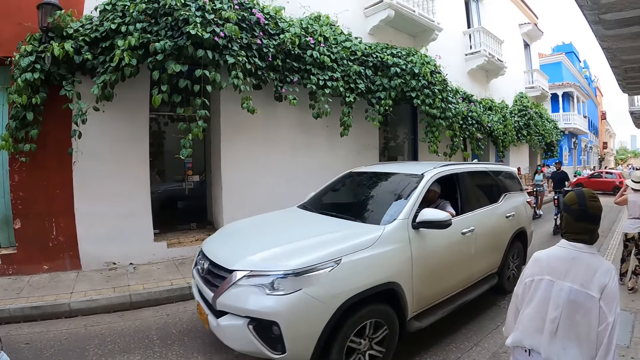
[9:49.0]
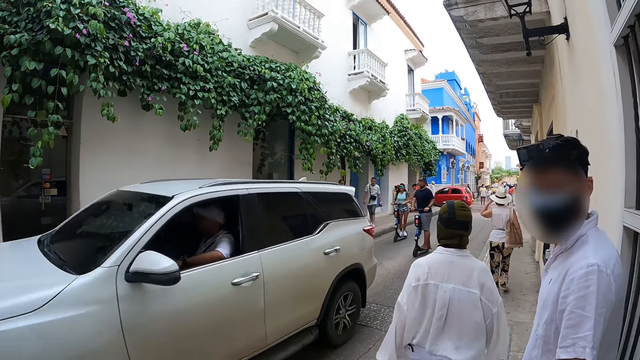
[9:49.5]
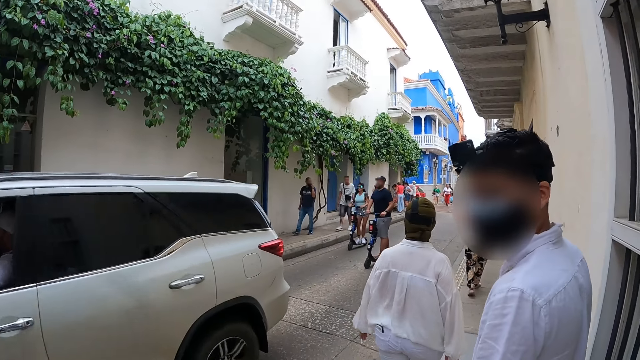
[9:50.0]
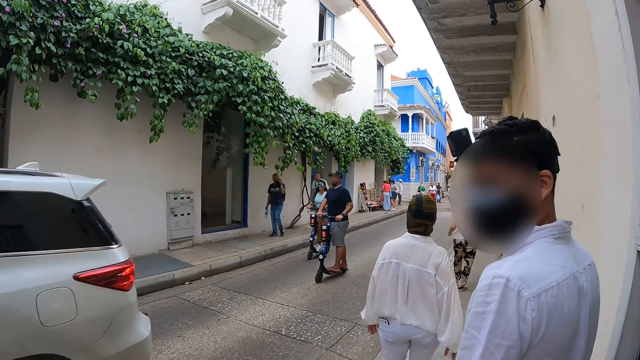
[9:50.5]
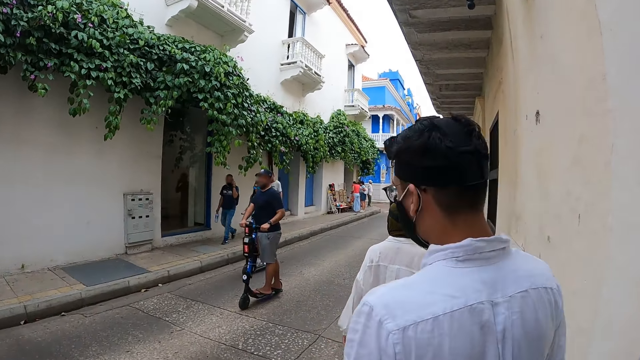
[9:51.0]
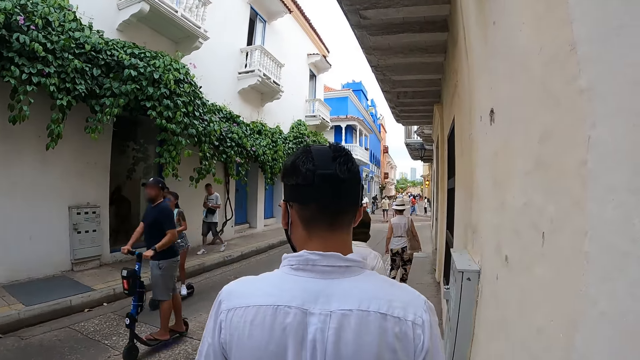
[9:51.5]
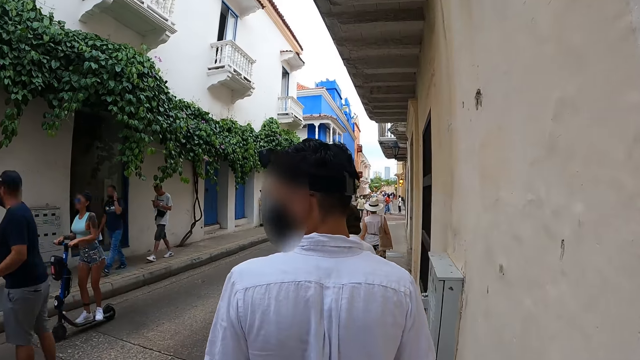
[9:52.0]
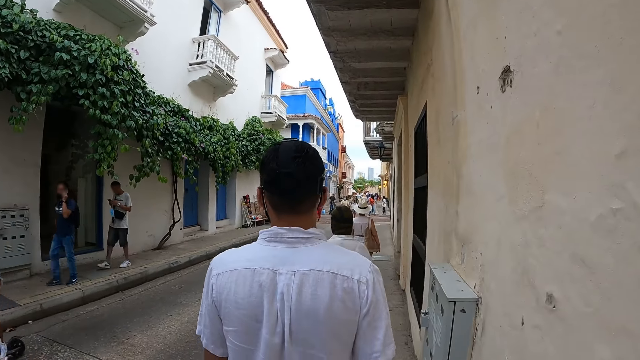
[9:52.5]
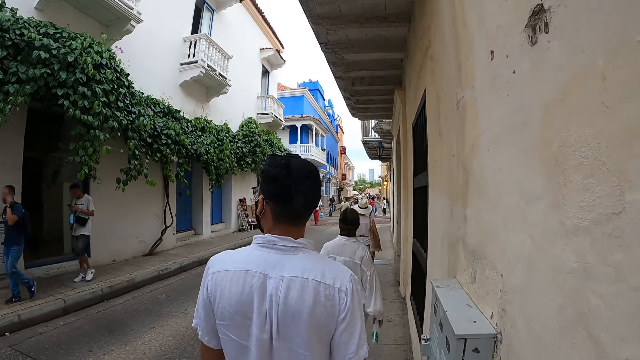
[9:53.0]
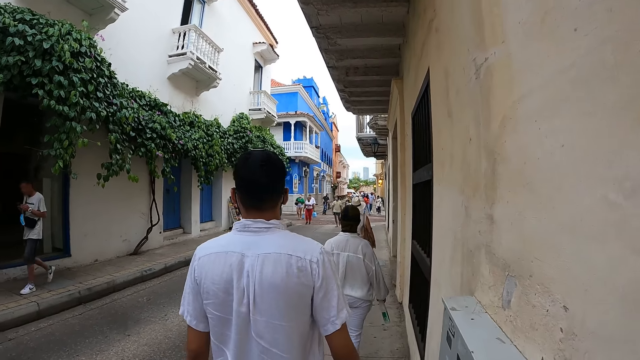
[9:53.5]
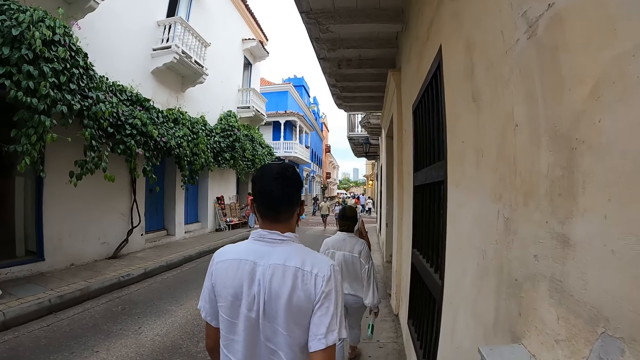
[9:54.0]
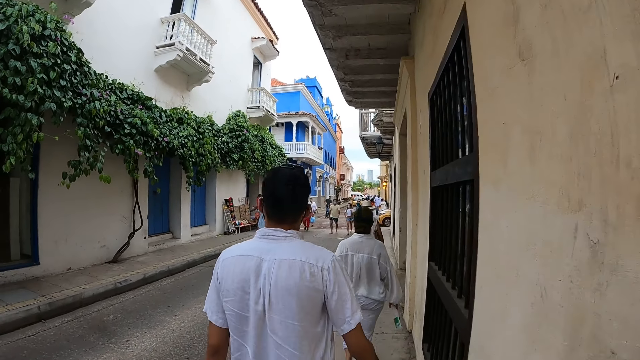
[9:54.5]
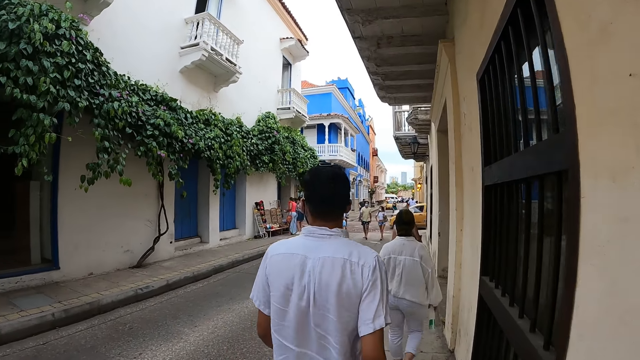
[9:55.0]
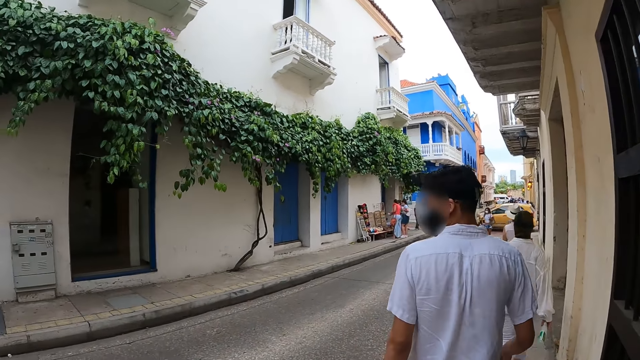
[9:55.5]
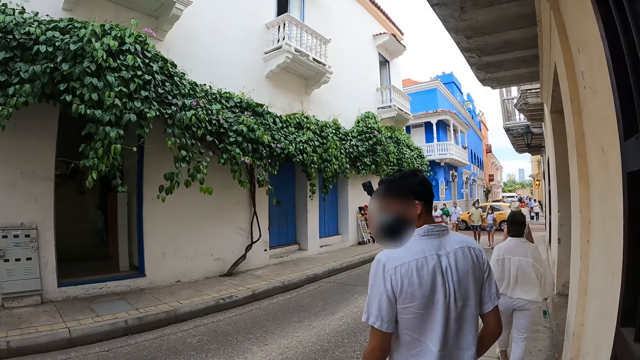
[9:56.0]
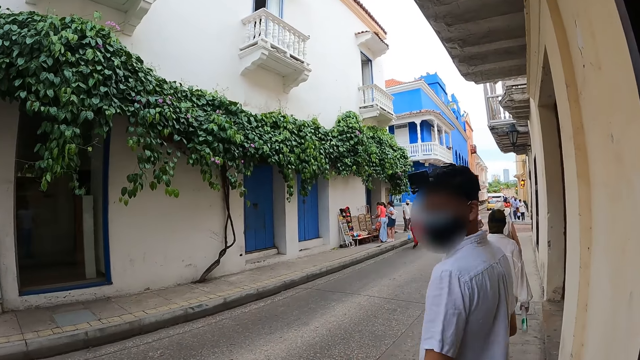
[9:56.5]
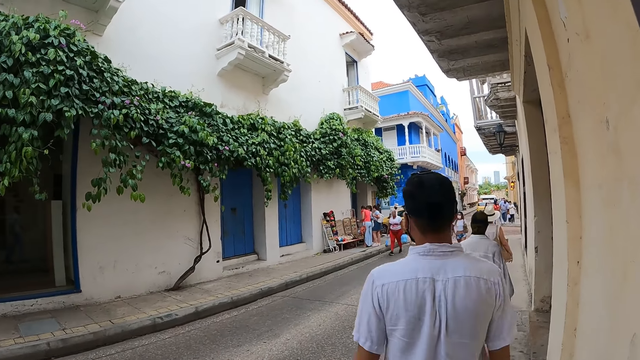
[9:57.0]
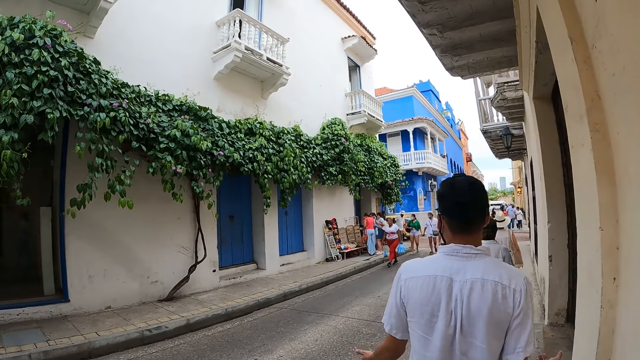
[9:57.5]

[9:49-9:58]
A white jeep drives past the group of people. The camera wearer converses with the man. A man rides a scooter past the group of people with a woman.

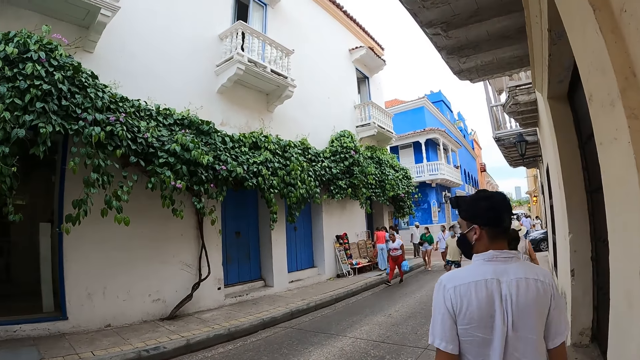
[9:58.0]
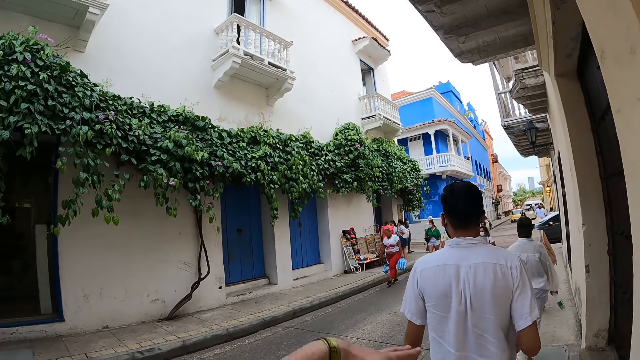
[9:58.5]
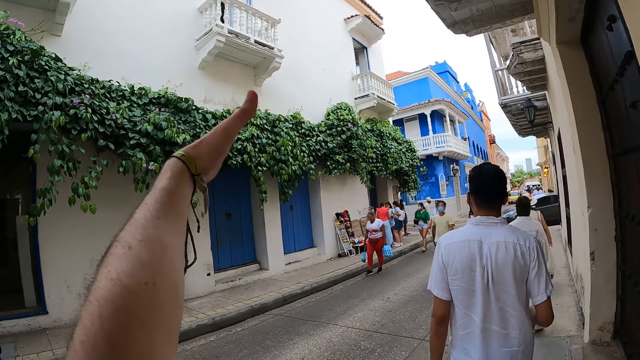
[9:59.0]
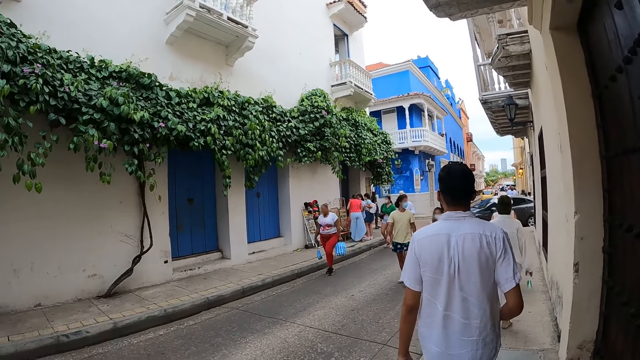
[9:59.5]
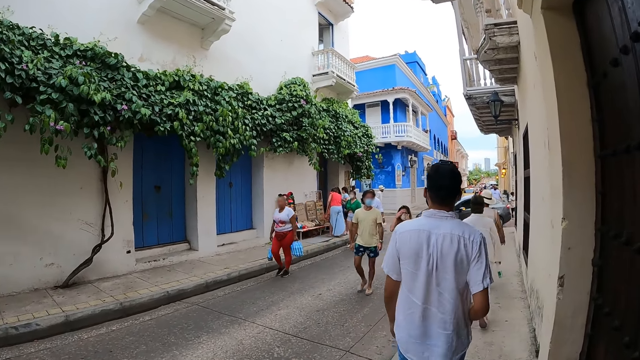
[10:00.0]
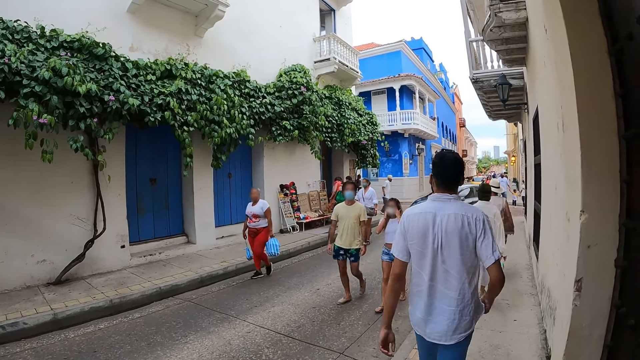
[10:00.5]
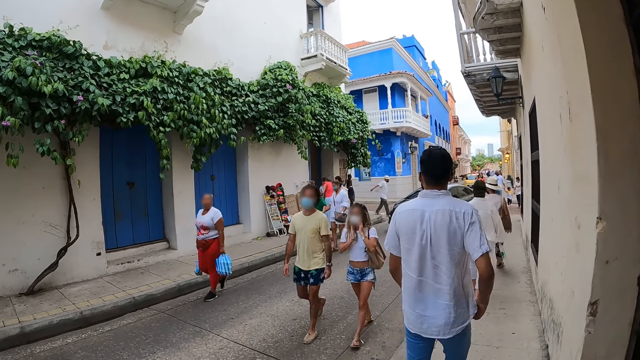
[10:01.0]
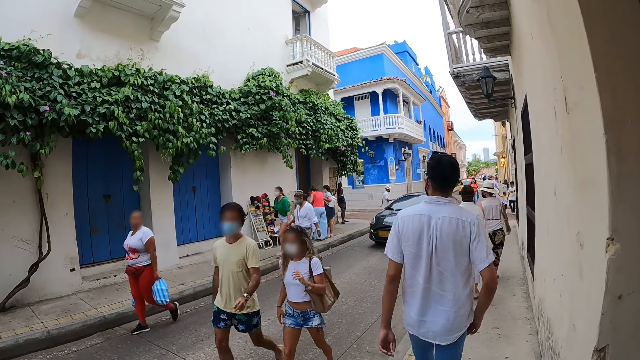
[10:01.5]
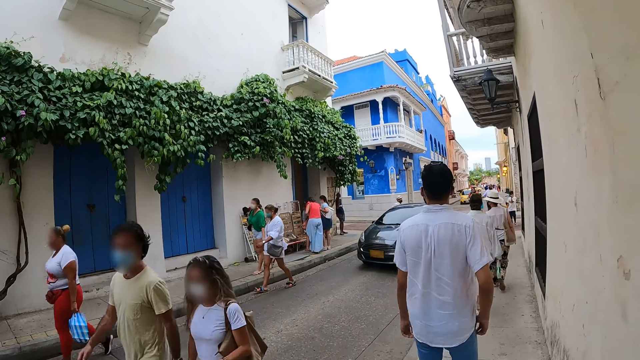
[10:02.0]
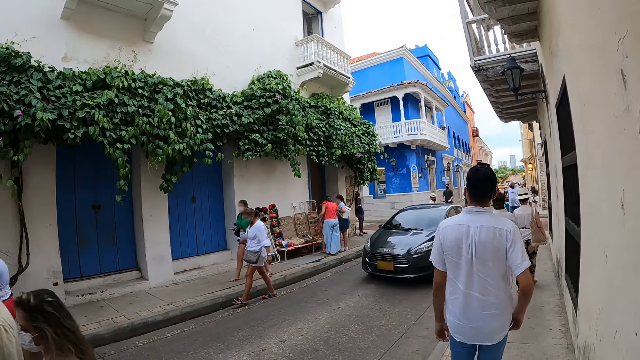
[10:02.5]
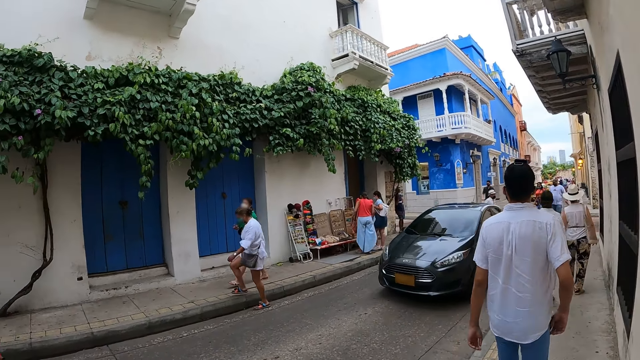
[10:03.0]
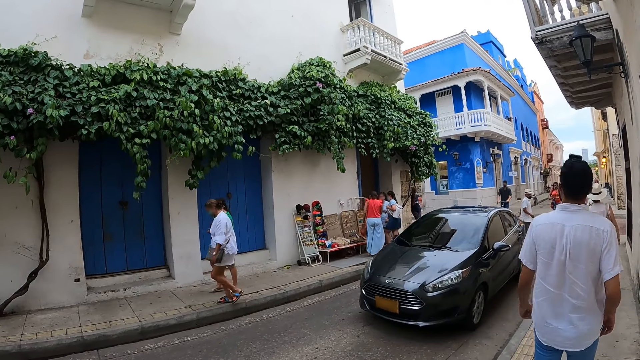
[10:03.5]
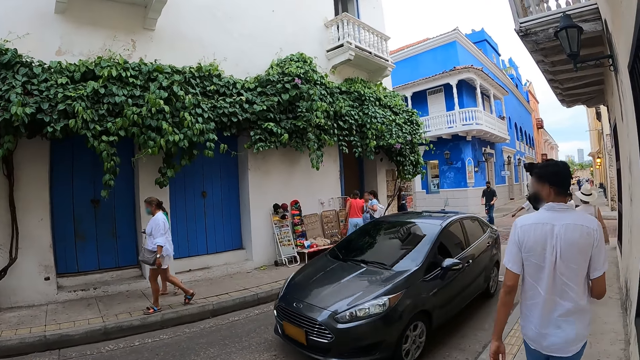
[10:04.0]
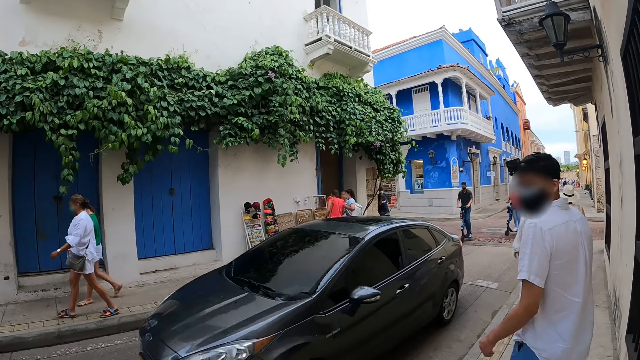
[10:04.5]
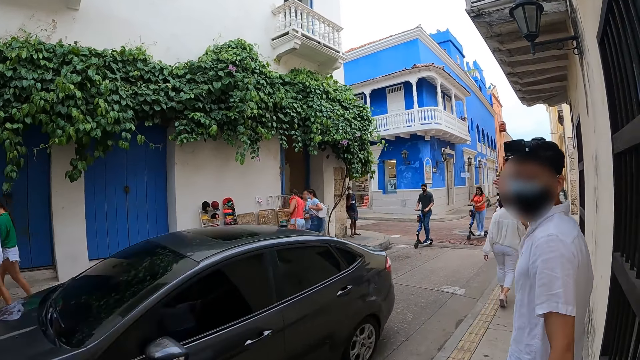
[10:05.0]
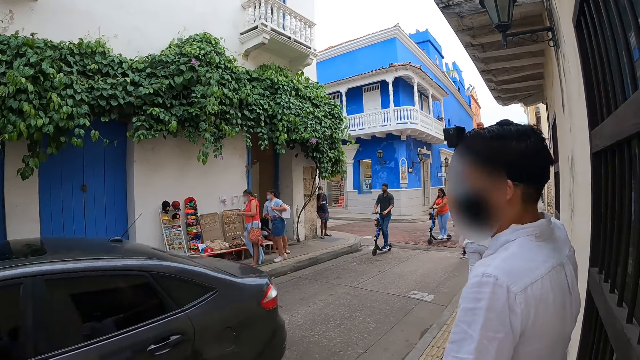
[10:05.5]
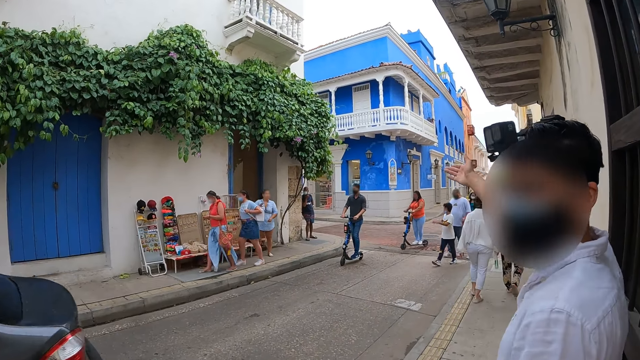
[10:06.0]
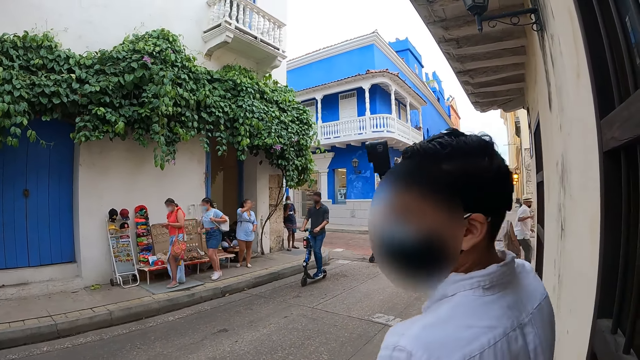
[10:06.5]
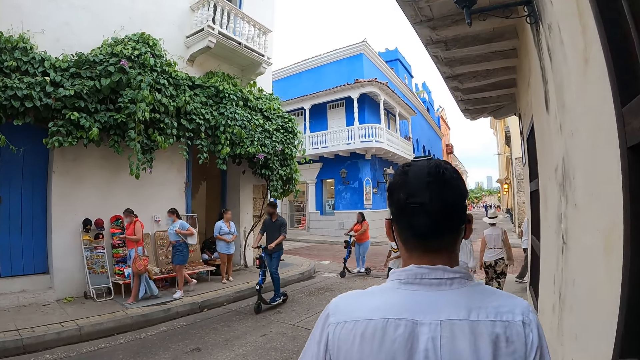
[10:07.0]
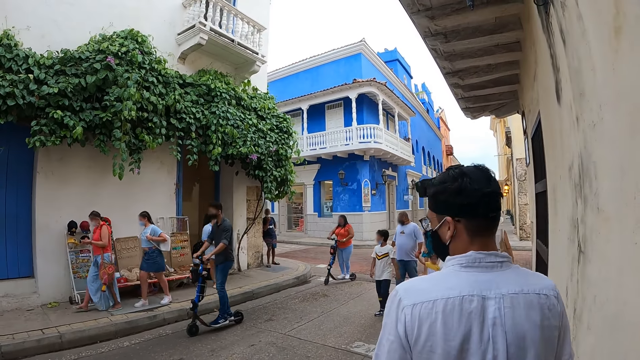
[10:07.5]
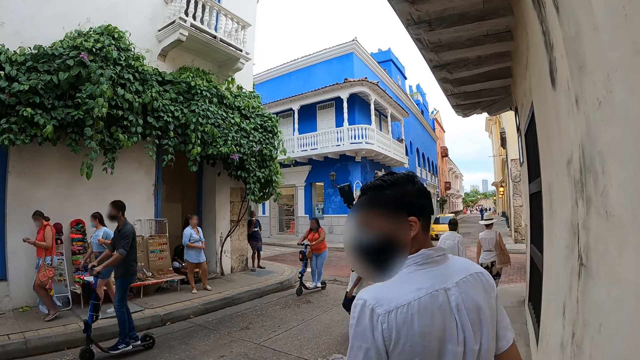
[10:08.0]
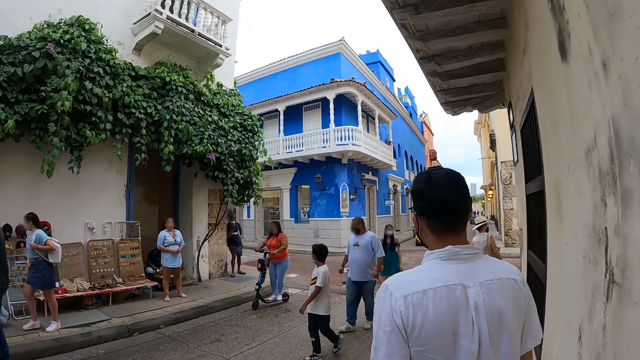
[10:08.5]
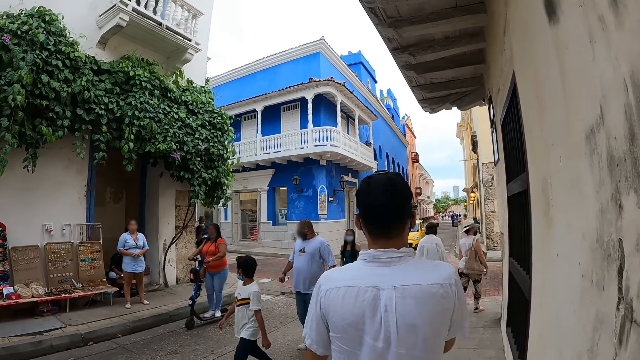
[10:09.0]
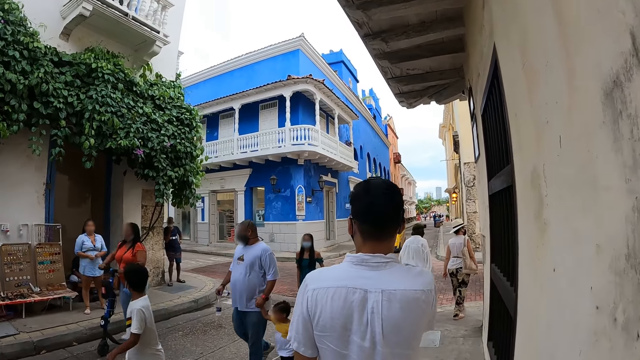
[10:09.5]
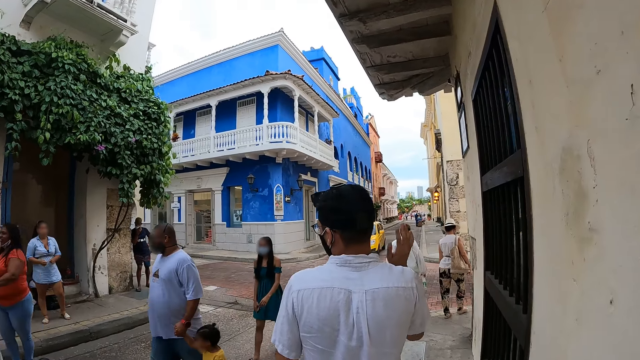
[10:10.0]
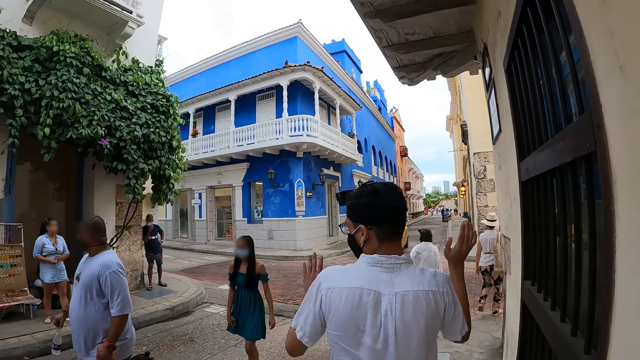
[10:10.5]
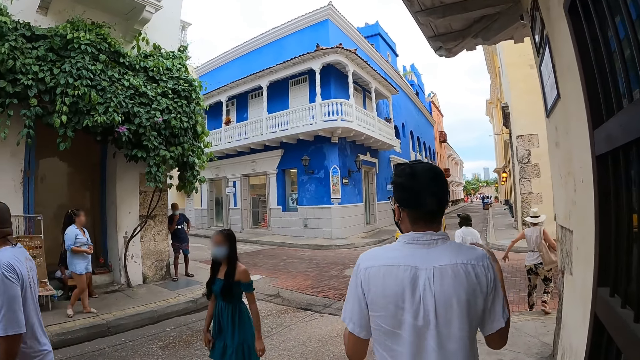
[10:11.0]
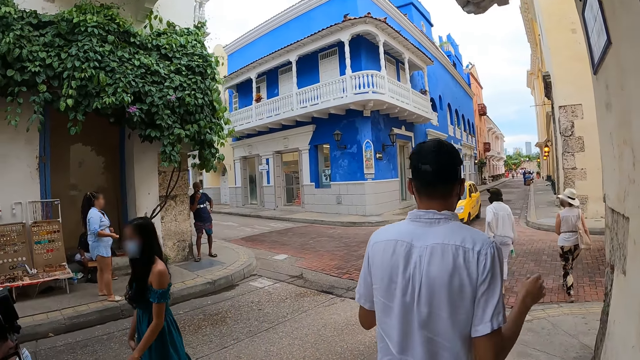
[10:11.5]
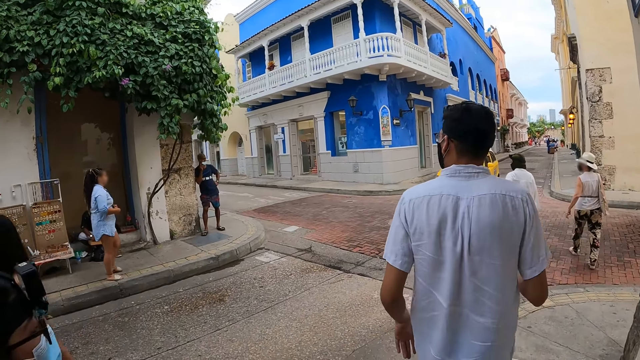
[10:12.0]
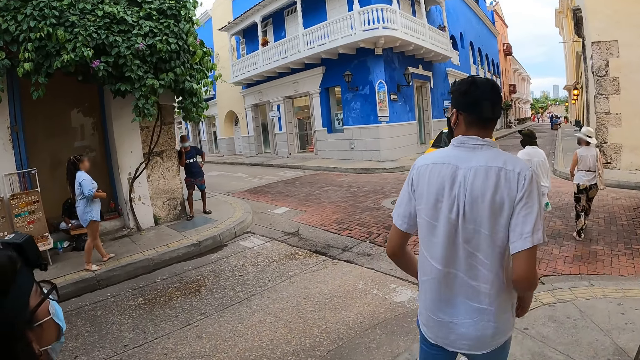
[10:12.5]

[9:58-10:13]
The man dips his right hand in his pant pocket. A black car drives past the group of people. The man gesticulates with his right hand. Another man rides a scooter past the group of people. A woman rides a scooter past the group of people. The first man gesticulates with both hands. Another woman crosses a road.
